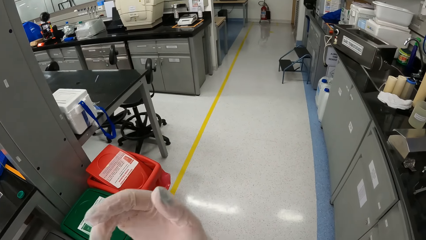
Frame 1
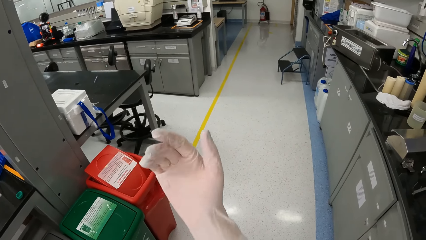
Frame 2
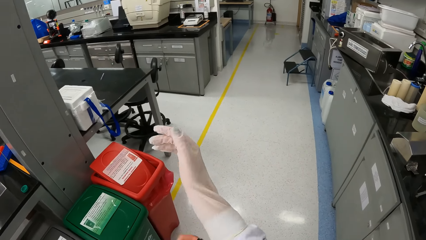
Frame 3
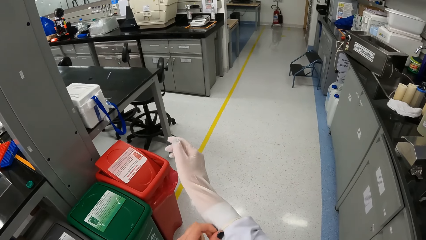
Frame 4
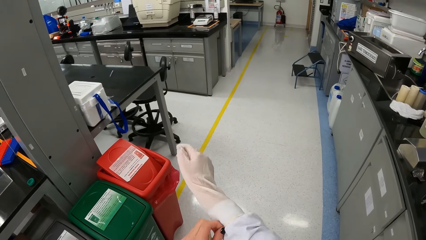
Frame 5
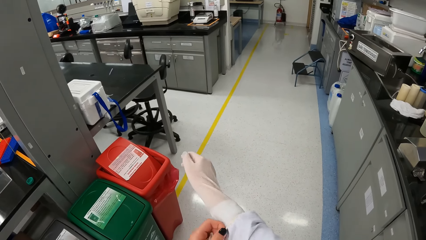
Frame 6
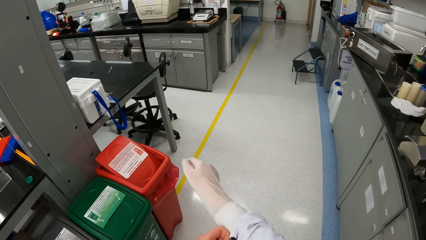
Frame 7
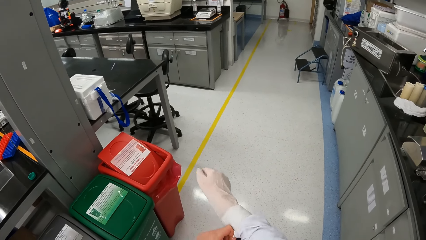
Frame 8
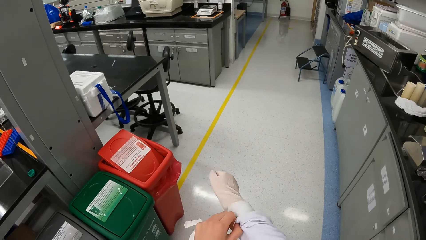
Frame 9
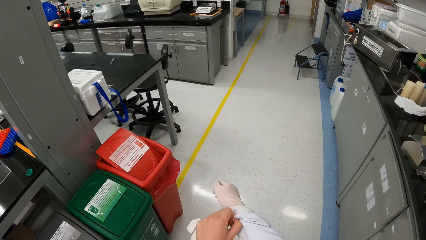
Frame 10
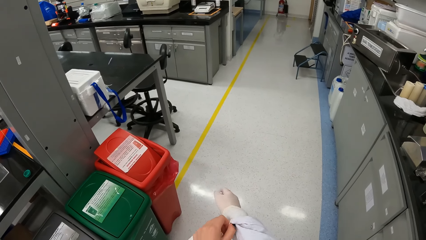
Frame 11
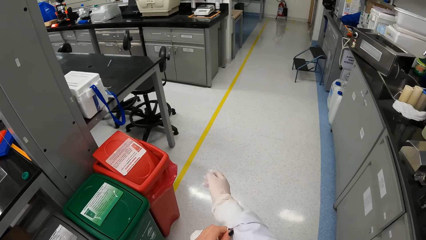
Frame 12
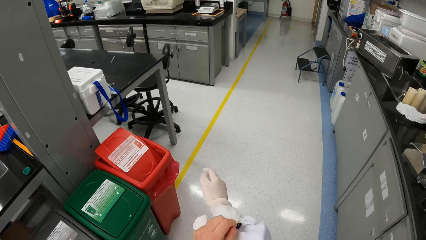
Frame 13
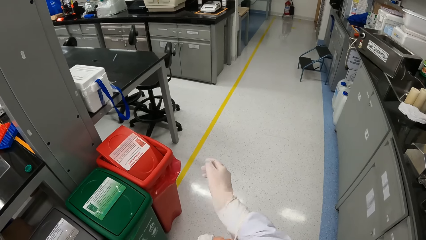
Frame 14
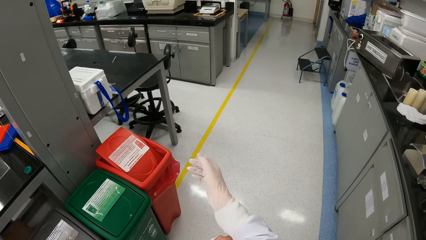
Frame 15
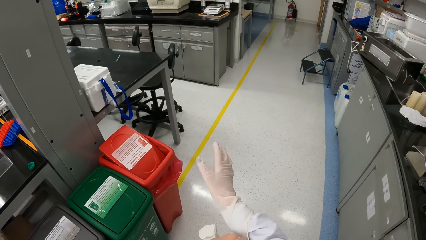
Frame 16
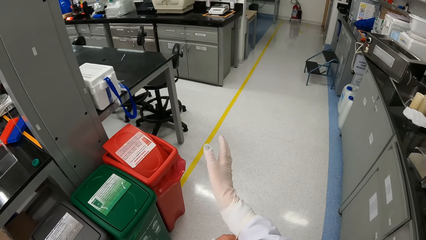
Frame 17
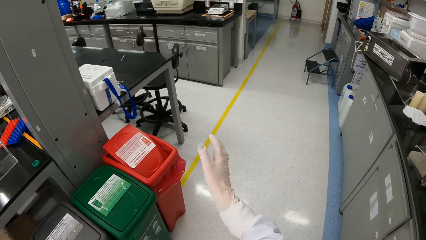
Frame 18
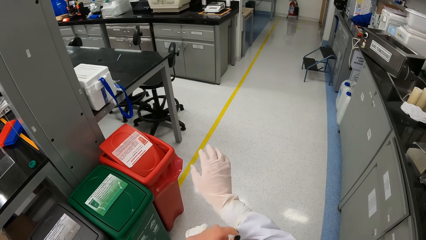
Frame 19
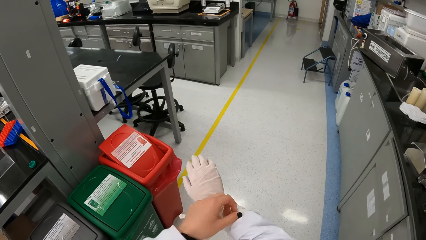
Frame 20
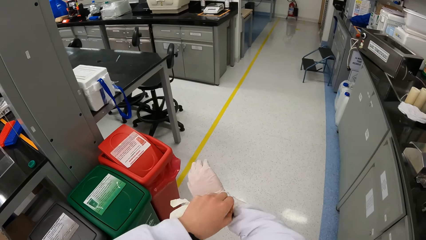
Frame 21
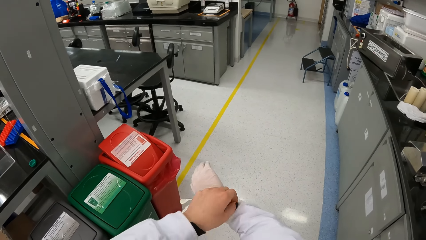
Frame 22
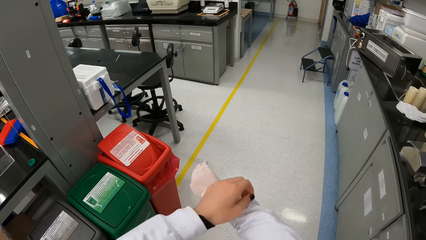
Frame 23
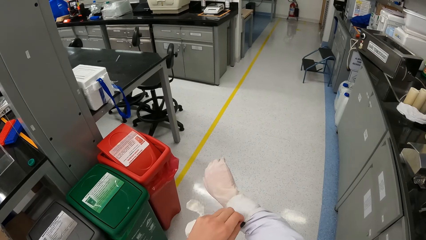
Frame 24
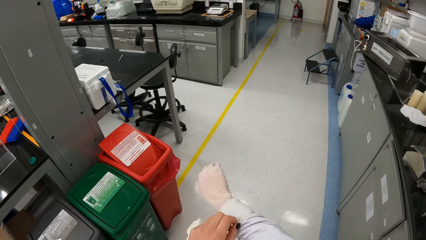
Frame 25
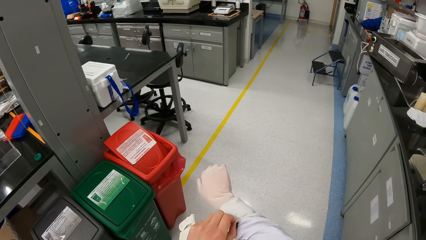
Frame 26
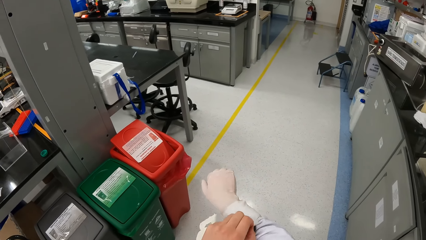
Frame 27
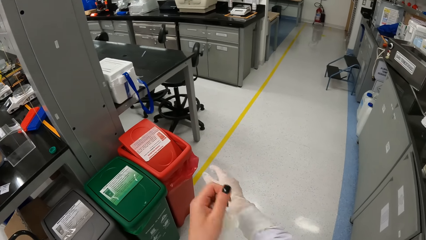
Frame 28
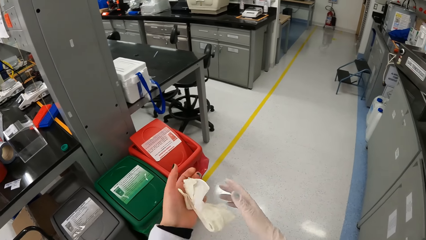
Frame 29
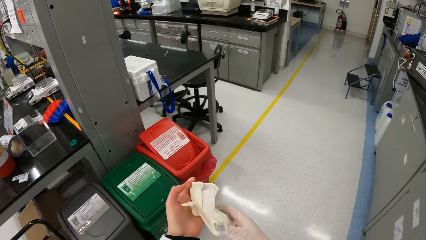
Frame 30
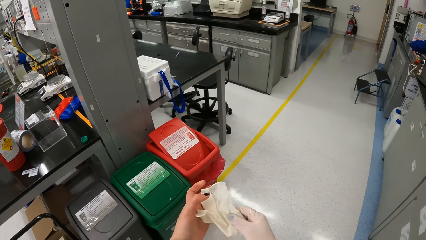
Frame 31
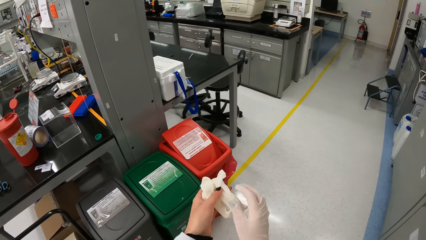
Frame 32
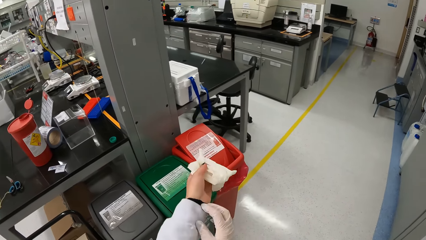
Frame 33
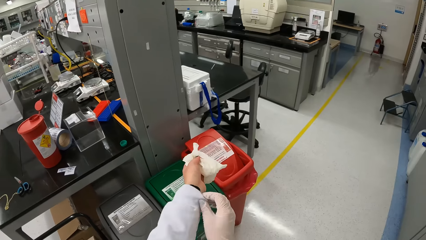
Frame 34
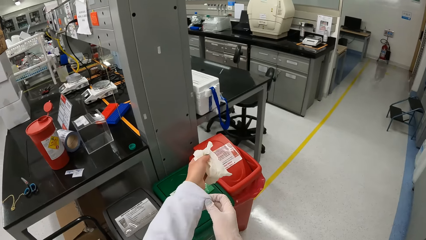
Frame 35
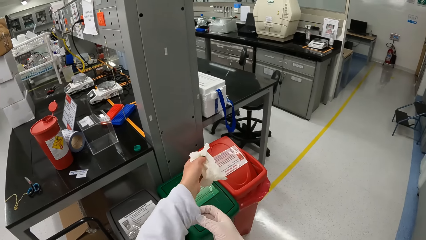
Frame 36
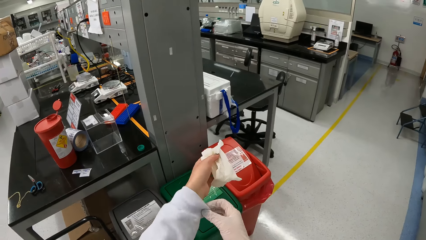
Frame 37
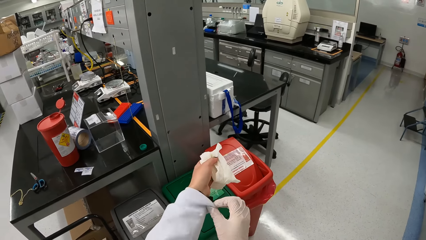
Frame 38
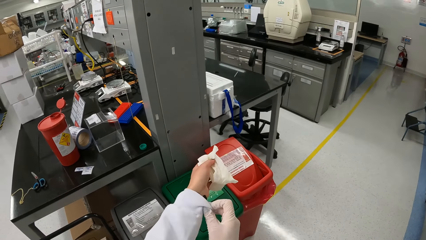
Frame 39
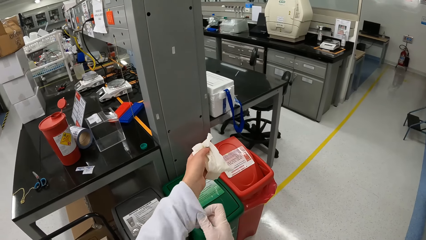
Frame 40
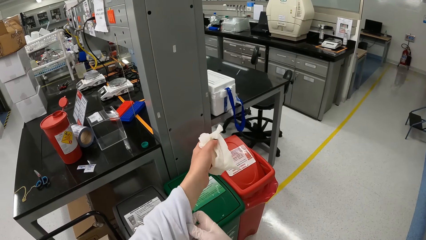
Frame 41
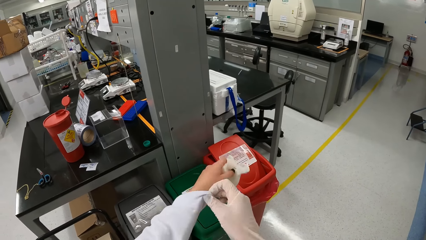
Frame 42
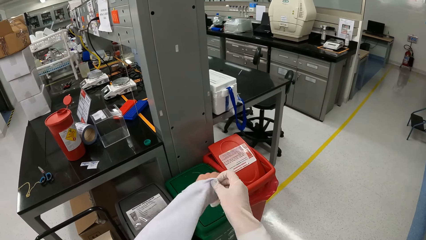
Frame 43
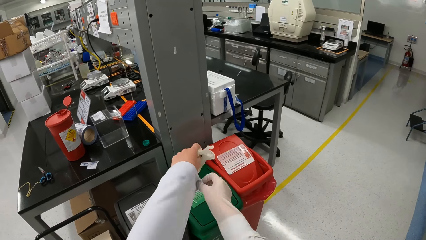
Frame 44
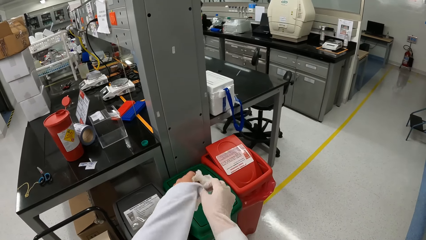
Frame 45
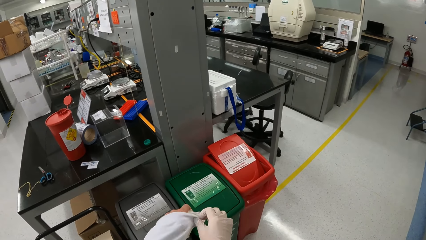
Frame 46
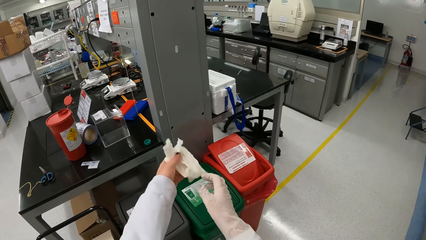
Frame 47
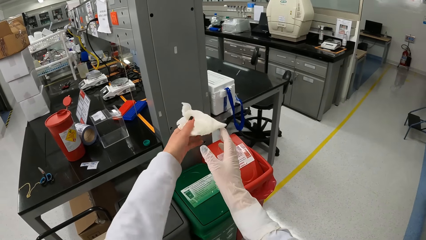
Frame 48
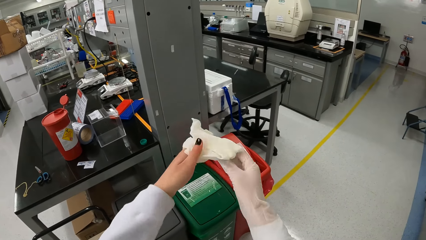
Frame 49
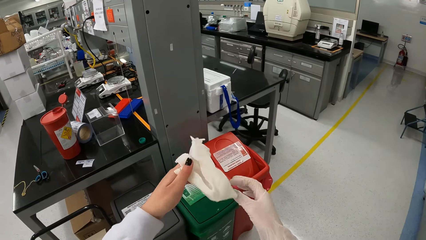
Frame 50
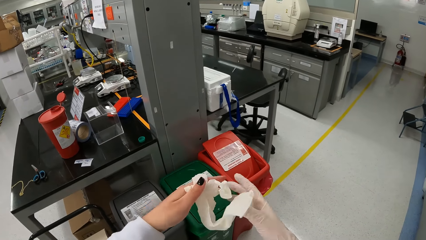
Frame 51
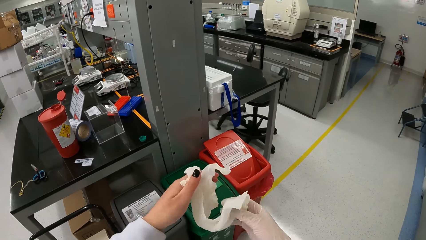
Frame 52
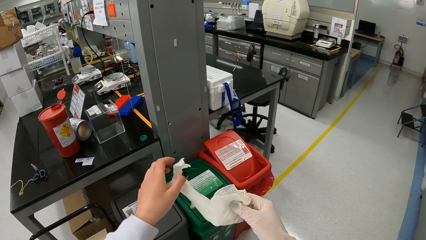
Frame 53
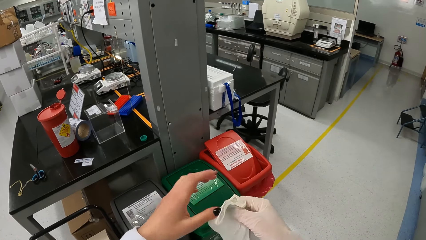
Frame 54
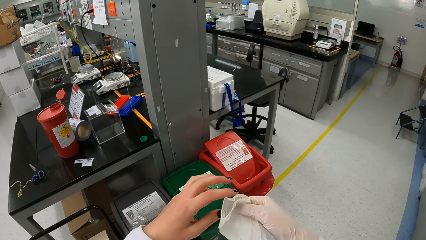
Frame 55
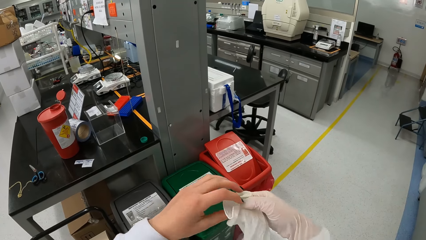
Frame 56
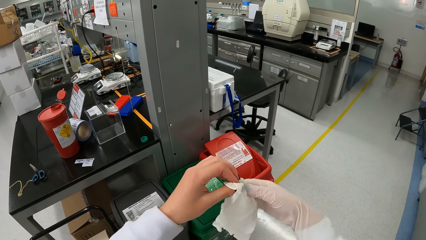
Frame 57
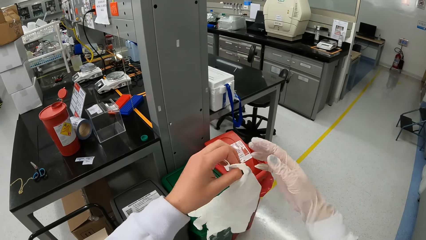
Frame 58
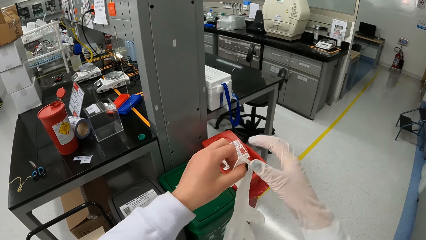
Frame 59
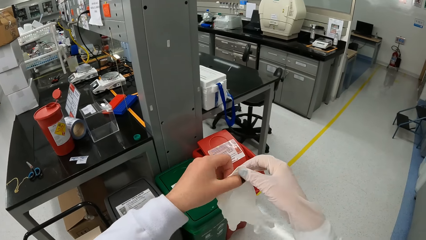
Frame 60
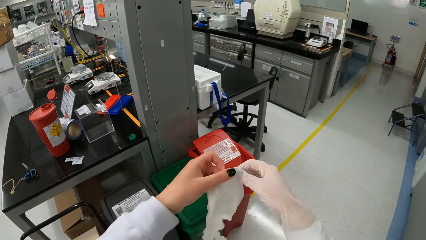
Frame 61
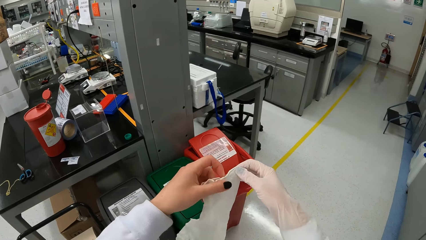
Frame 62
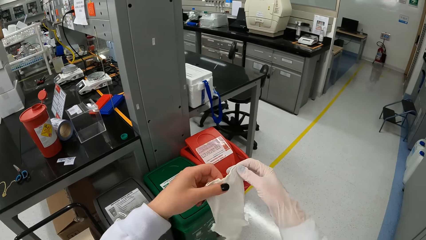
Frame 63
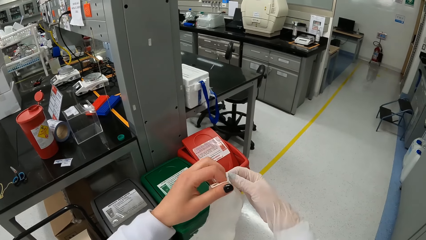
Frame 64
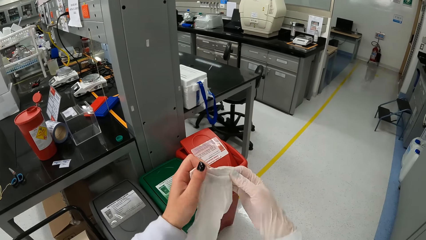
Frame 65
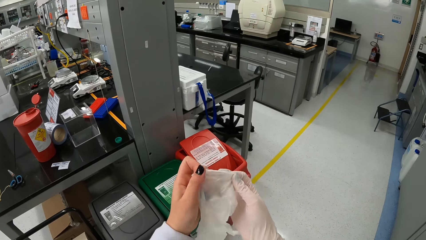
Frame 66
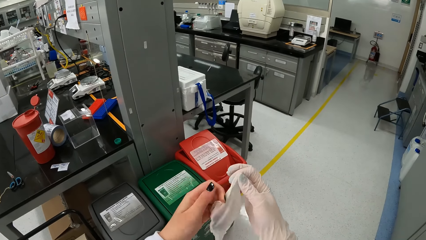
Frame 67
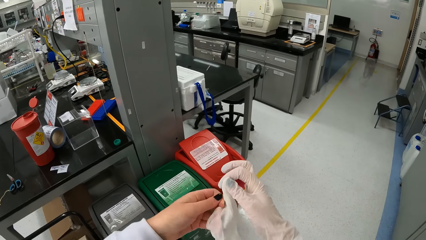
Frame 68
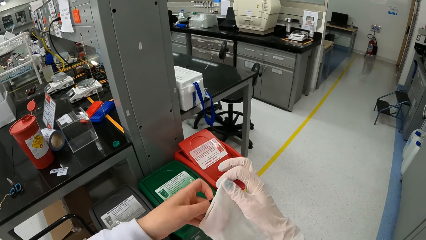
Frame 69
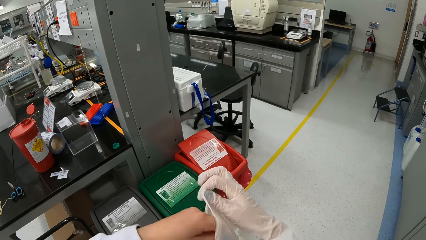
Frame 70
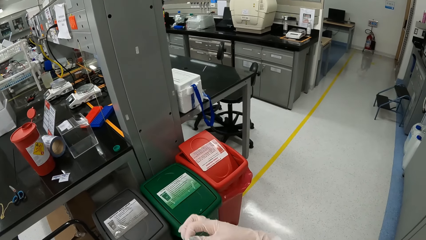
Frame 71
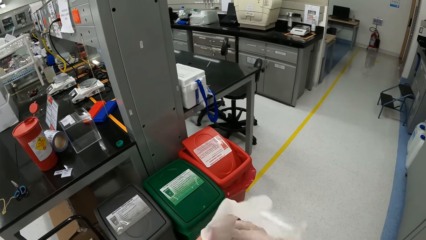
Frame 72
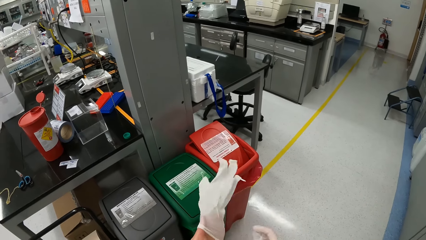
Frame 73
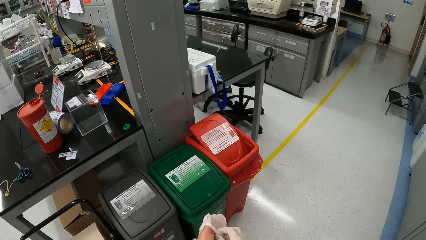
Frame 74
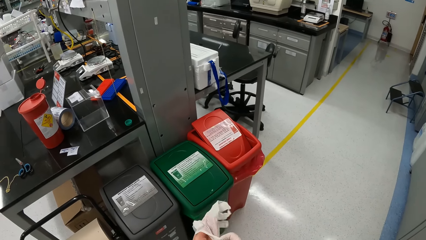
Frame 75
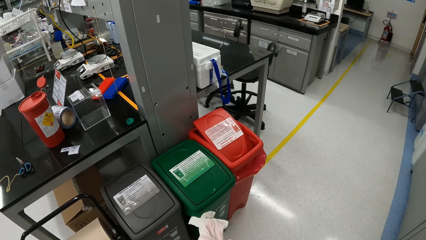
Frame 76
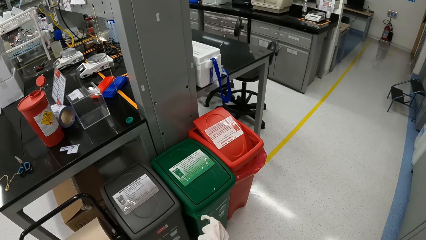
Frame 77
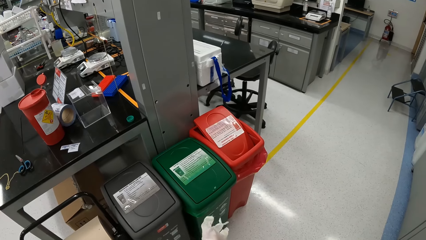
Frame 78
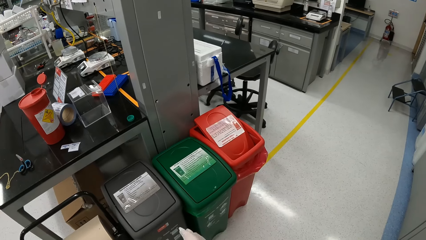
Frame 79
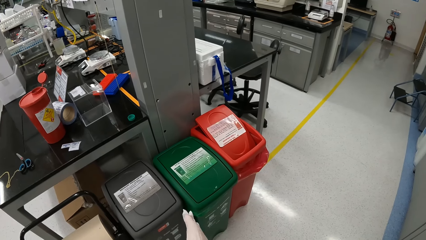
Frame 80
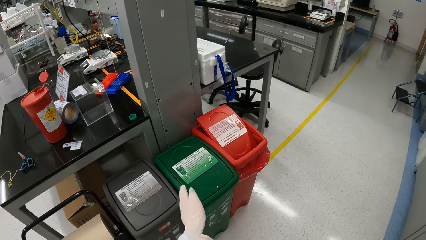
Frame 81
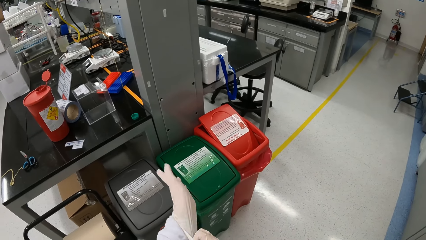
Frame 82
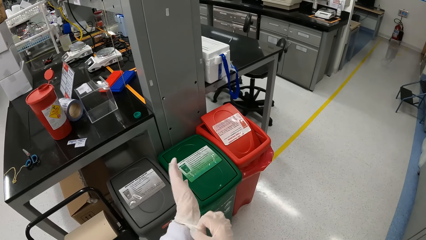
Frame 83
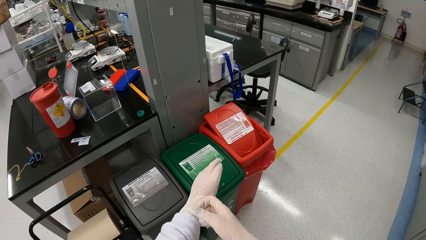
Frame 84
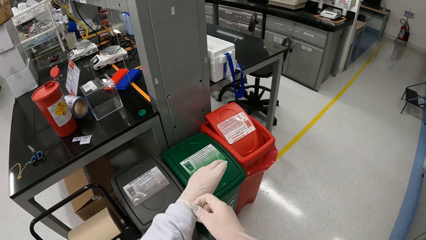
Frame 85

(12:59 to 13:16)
The camera wearer adjusts her left sleeve with her right hand. She passes the disposable glove to her right hand. She holds the disposable glove with her left hand. She wears the disposable glove on her left hand. She adjusts the disposable glove on her left hand with her right hand.
